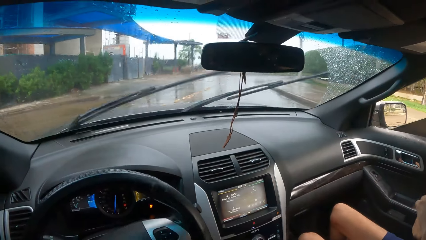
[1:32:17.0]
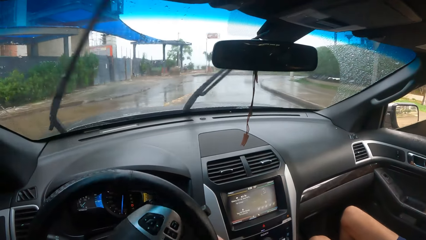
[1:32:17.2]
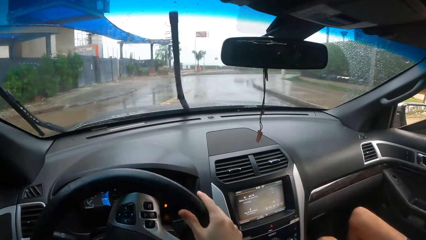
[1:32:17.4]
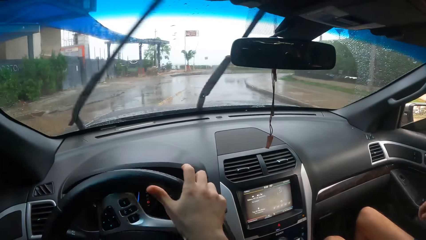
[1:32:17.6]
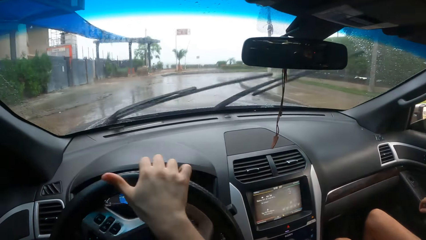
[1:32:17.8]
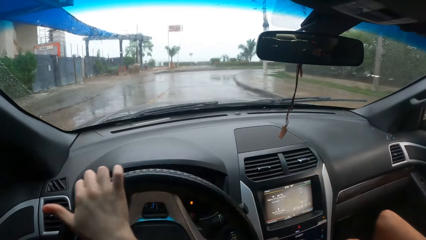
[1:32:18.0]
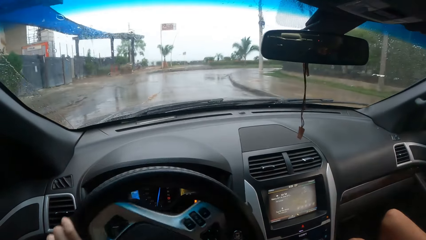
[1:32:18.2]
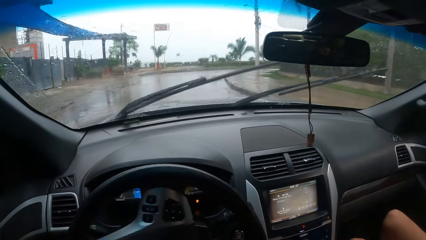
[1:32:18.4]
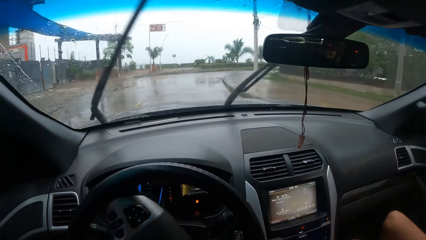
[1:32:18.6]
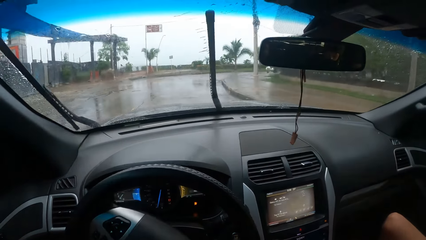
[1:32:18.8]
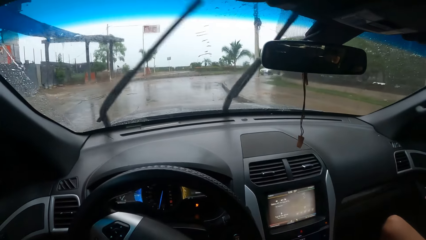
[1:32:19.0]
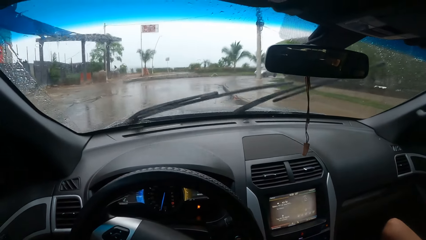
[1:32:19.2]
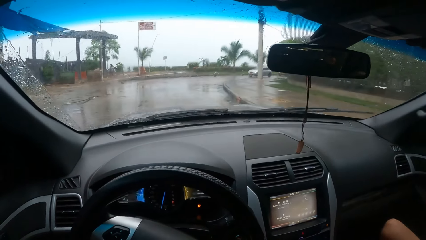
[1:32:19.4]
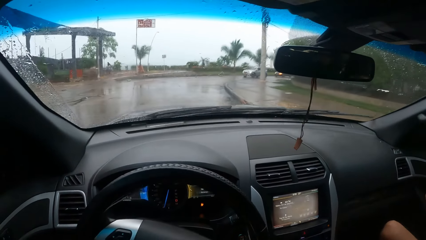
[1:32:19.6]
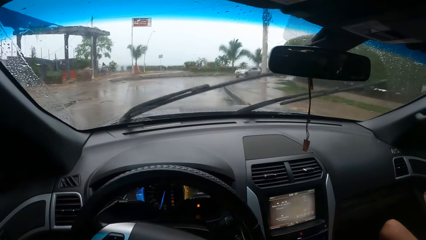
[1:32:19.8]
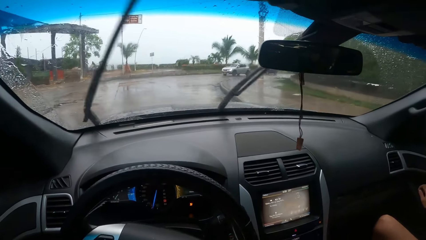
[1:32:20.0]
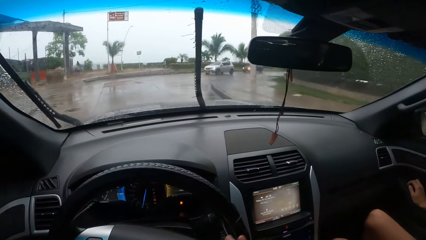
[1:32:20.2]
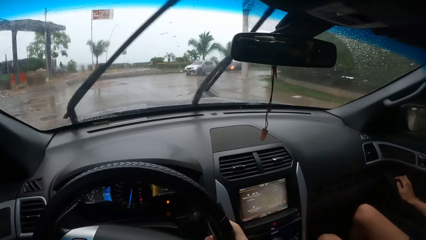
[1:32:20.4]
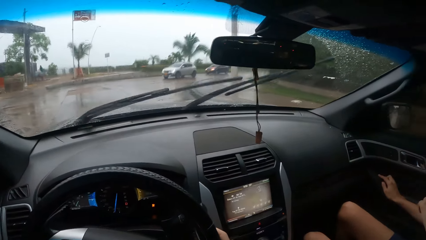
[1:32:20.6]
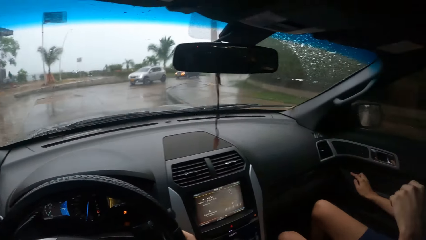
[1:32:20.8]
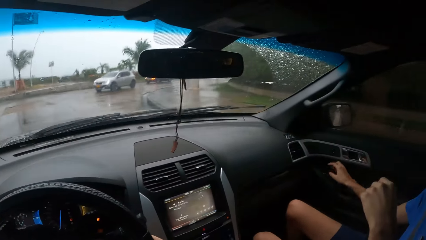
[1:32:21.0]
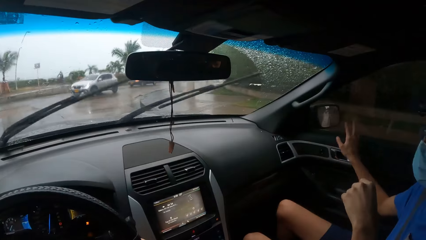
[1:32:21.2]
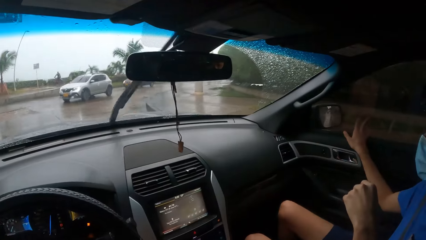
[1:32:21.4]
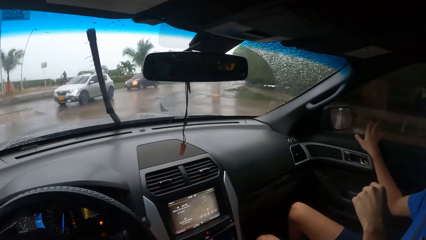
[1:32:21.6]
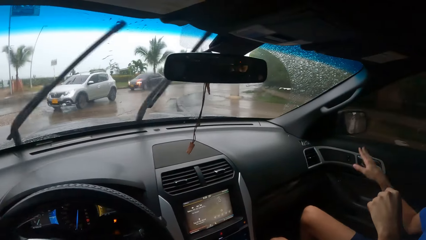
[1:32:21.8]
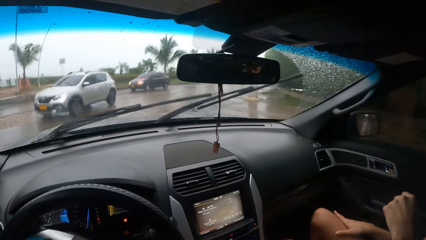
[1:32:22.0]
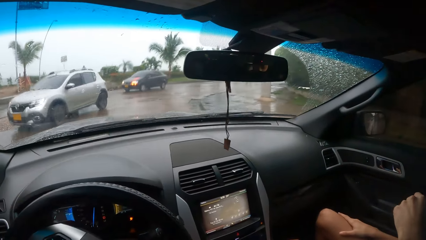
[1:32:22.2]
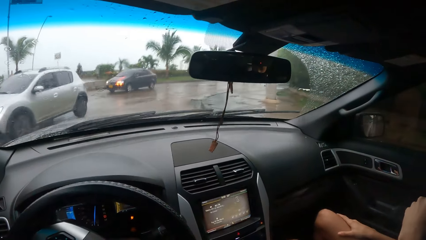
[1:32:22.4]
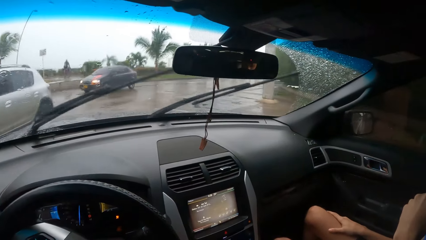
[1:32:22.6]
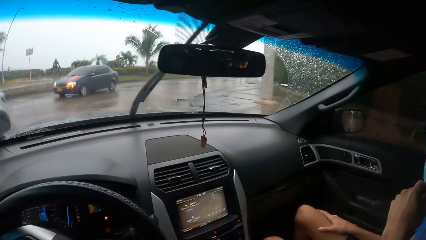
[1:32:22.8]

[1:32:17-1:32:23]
The camera wearer drives the car.

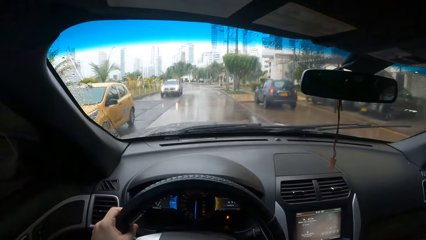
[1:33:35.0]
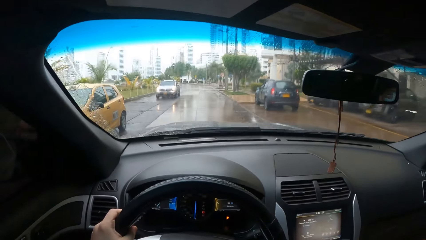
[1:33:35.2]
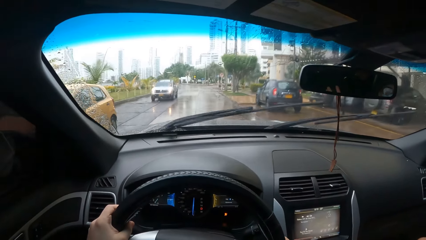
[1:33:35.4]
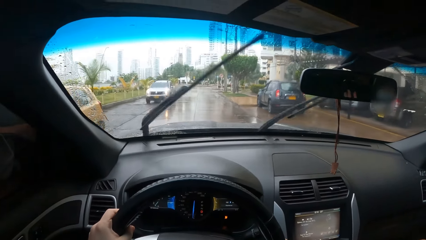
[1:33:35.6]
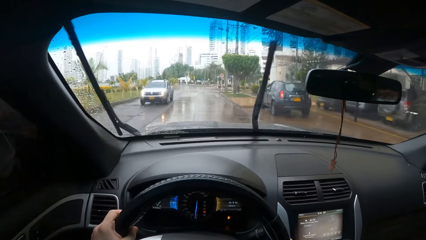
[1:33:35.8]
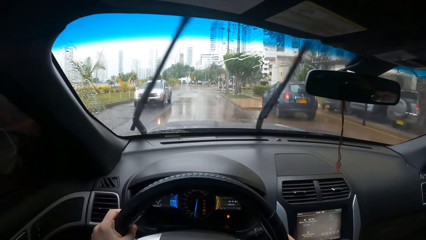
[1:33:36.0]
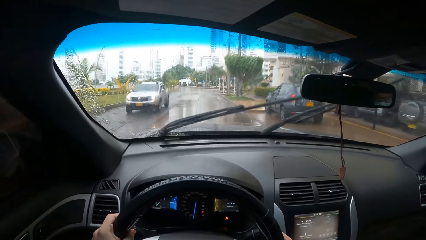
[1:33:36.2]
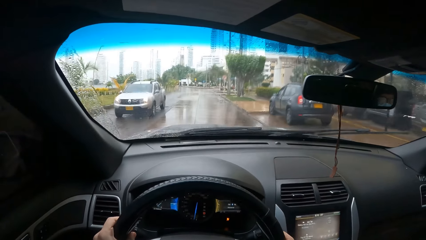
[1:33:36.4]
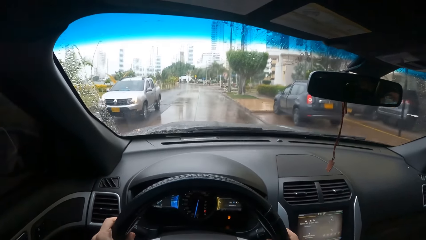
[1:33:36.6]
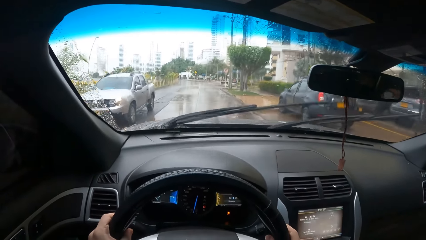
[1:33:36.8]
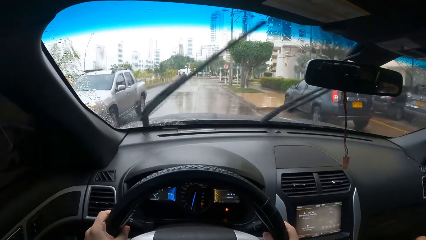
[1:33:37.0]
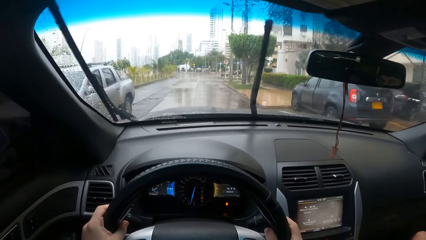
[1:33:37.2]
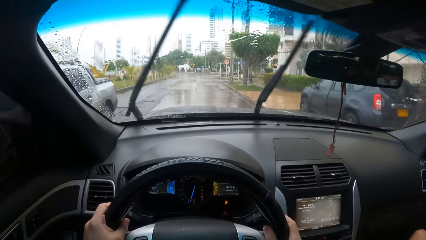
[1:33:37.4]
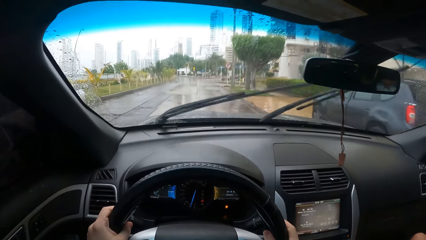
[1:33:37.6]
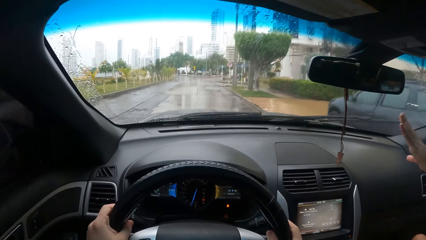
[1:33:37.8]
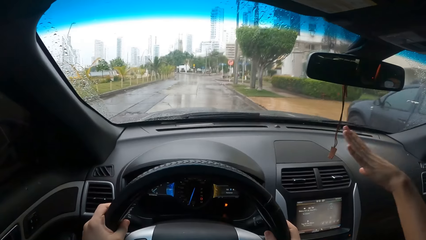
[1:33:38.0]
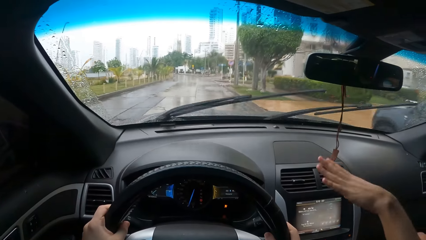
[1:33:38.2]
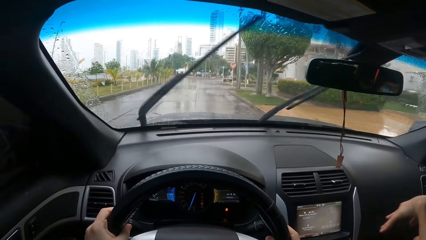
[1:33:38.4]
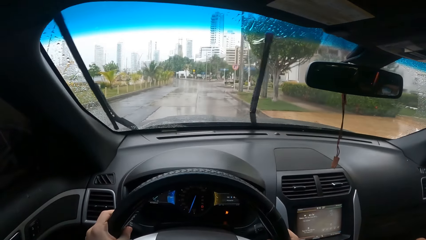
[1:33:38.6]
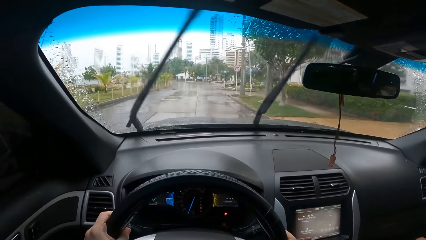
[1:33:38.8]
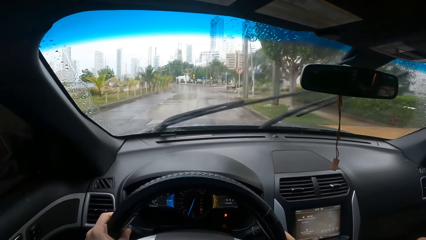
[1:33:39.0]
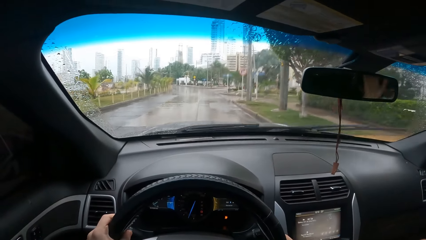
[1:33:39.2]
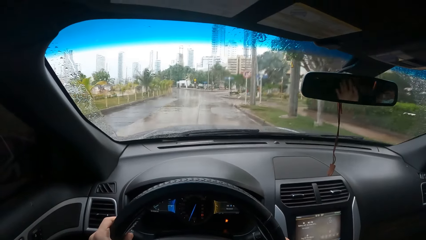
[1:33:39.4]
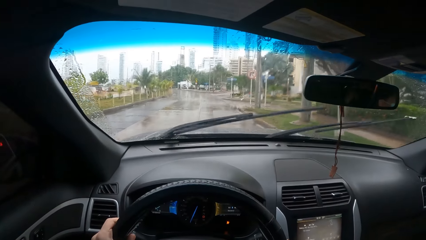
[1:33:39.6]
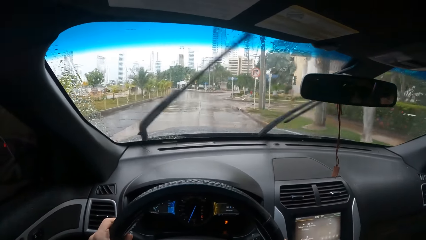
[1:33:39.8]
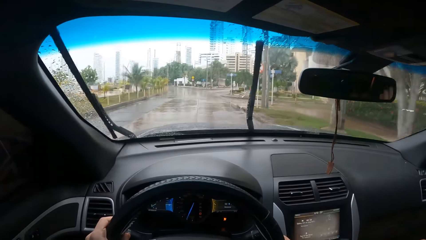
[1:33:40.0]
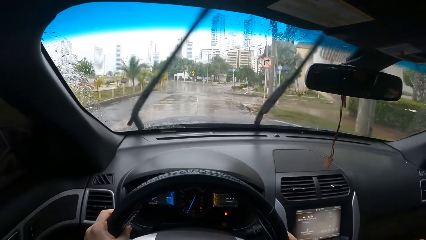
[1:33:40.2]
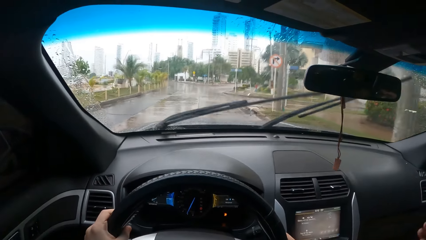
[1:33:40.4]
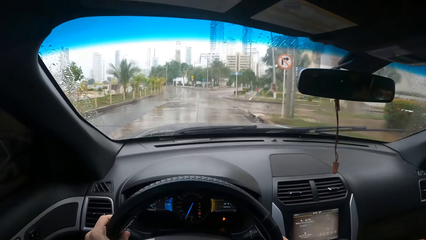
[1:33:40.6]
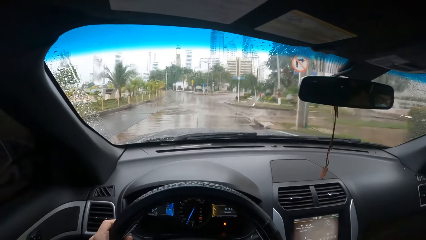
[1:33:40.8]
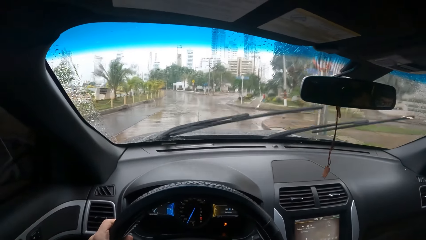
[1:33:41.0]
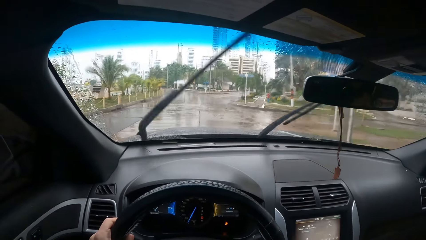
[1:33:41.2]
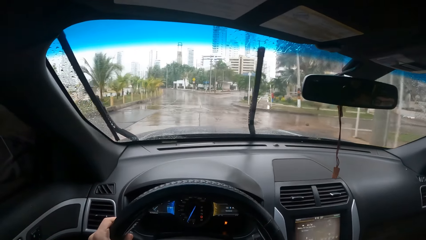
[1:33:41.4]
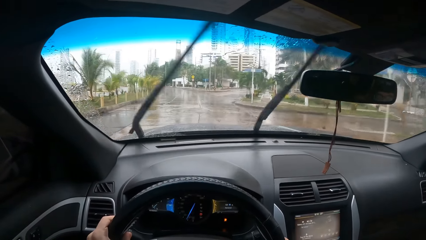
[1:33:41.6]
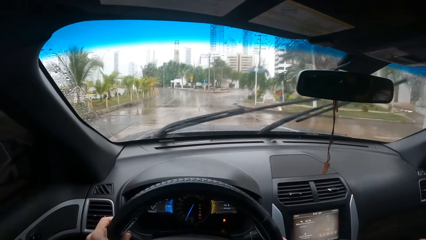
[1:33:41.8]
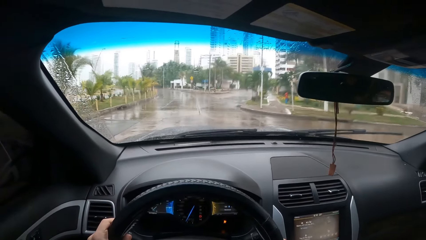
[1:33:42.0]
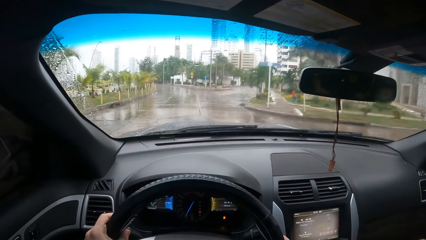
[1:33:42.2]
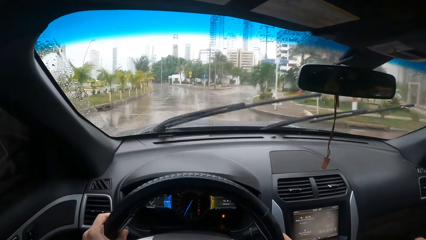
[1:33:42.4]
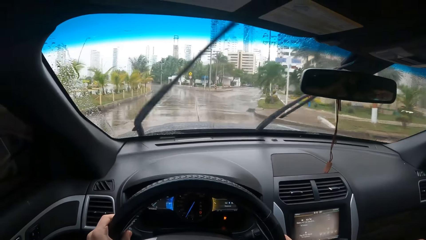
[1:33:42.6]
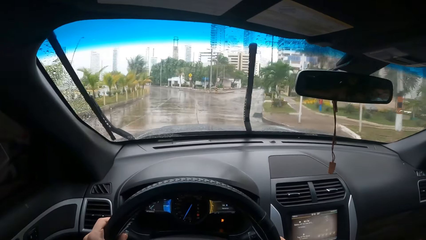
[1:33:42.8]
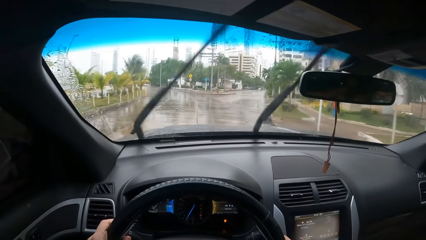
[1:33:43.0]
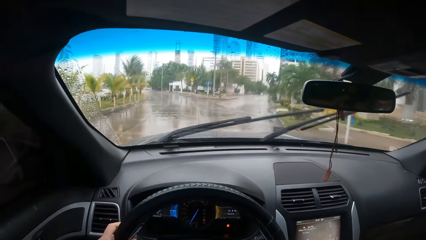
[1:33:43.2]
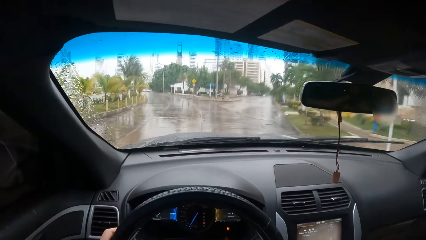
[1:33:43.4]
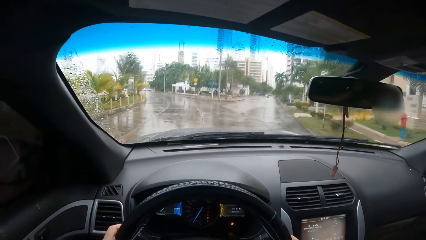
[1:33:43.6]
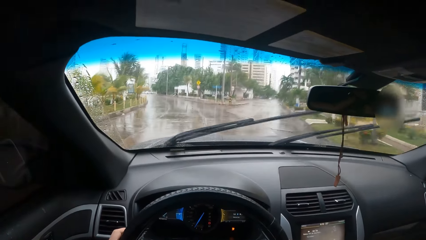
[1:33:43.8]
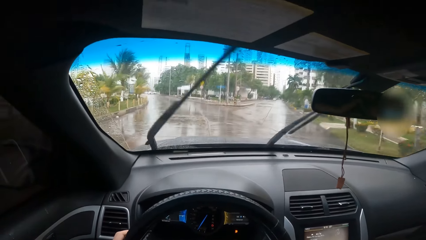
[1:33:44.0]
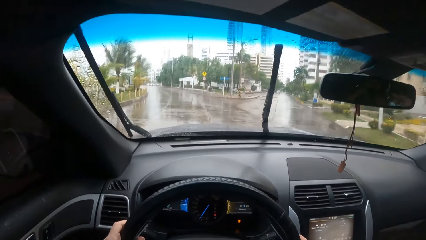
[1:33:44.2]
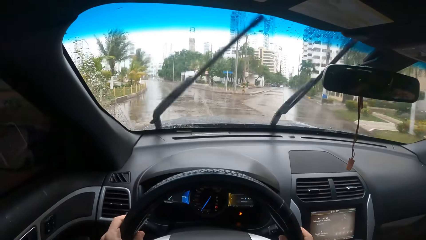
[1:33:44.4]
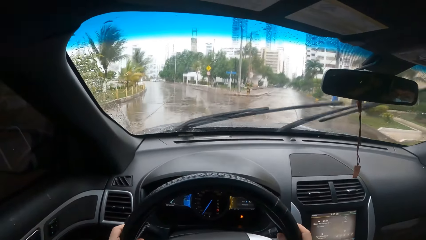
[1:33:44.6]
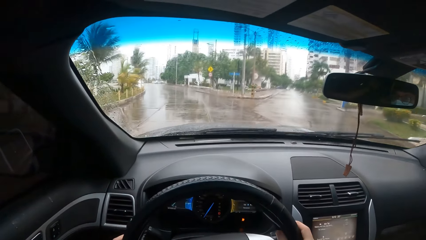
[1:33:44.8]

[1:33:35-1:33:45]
A man moves his hand. The camera wearer drives the car.
